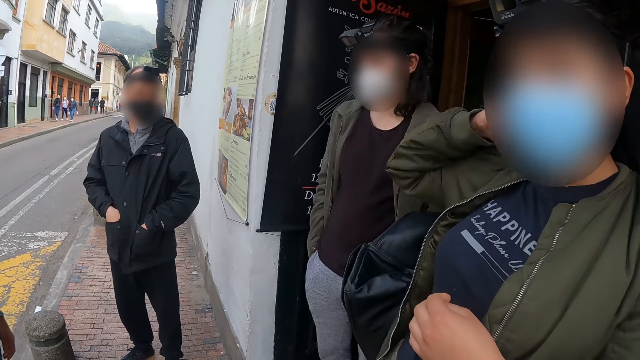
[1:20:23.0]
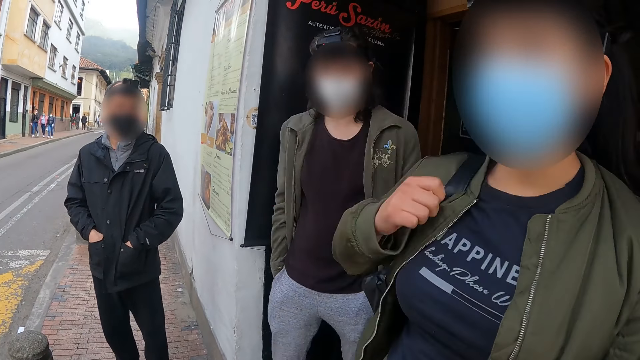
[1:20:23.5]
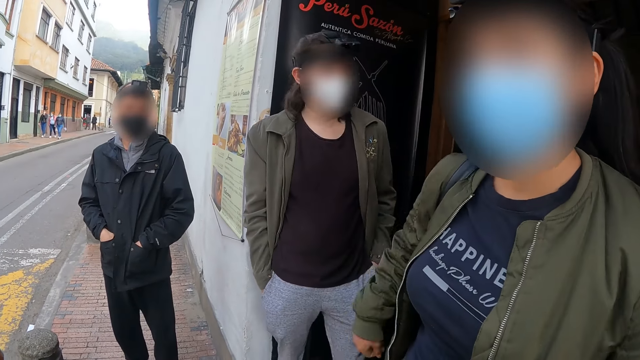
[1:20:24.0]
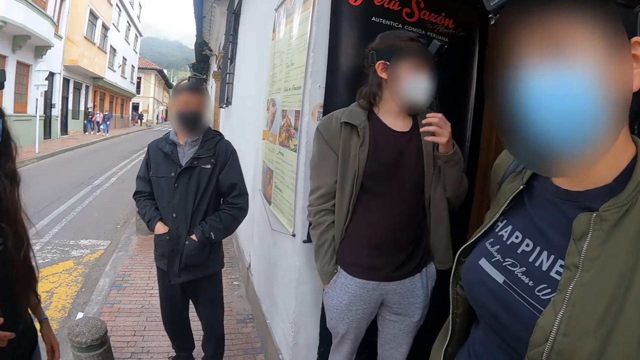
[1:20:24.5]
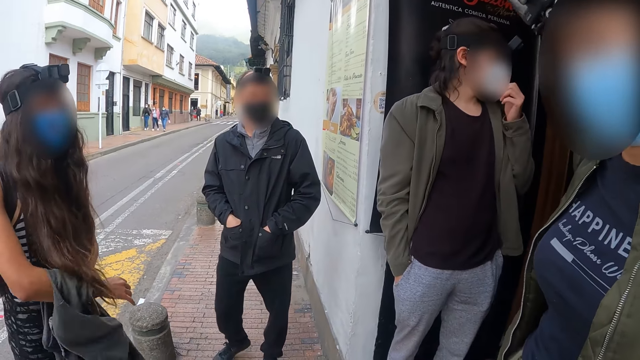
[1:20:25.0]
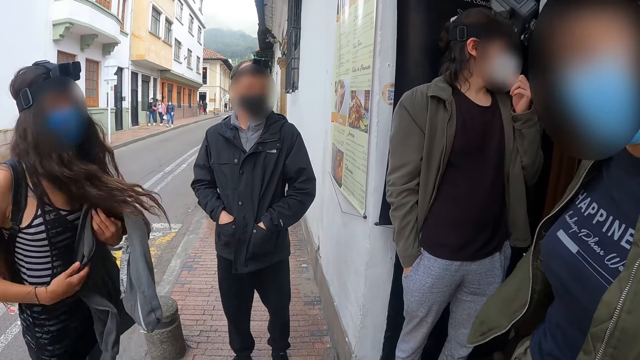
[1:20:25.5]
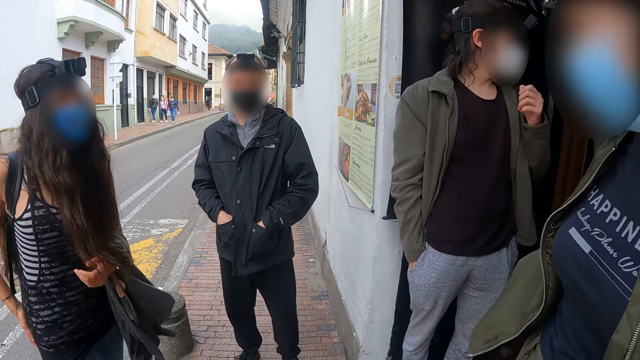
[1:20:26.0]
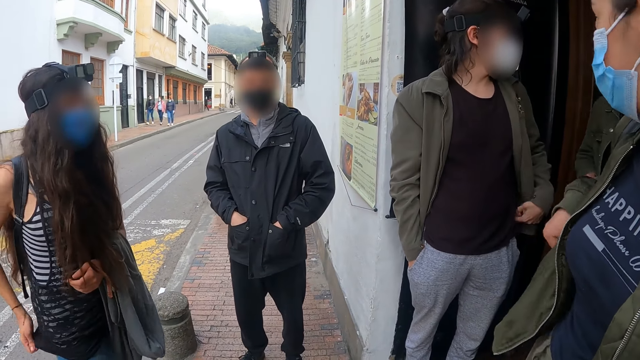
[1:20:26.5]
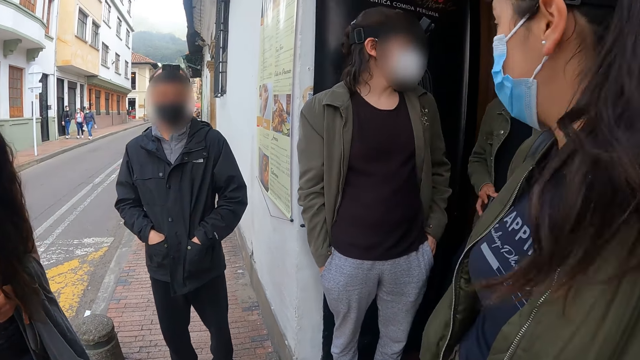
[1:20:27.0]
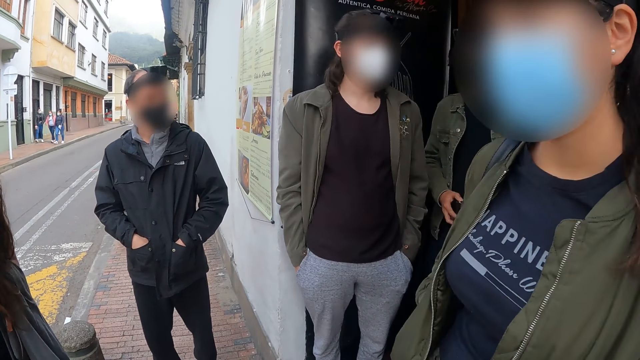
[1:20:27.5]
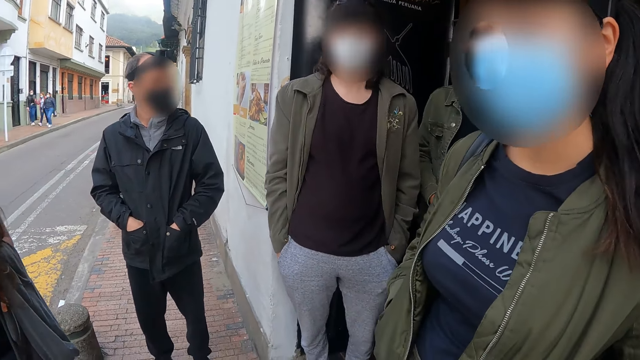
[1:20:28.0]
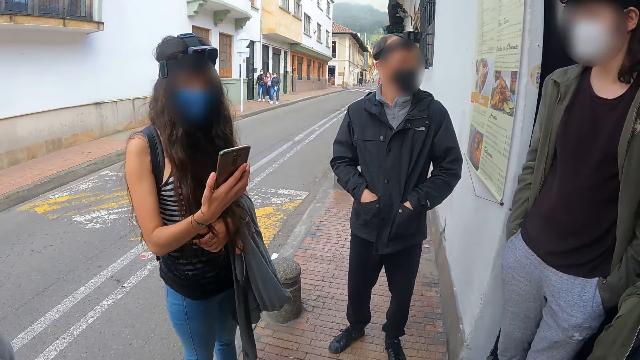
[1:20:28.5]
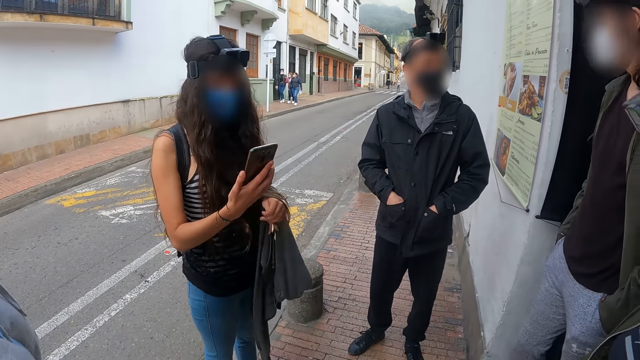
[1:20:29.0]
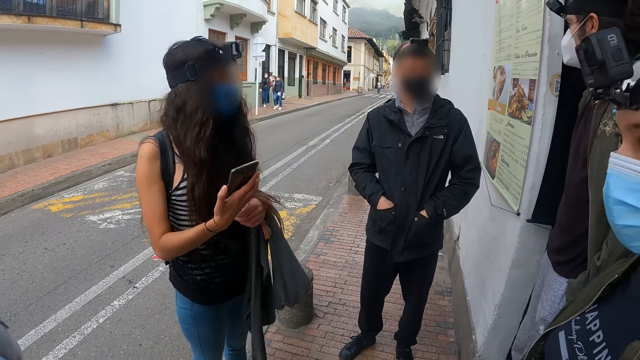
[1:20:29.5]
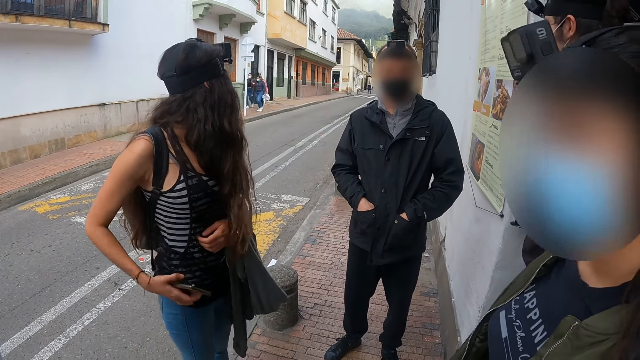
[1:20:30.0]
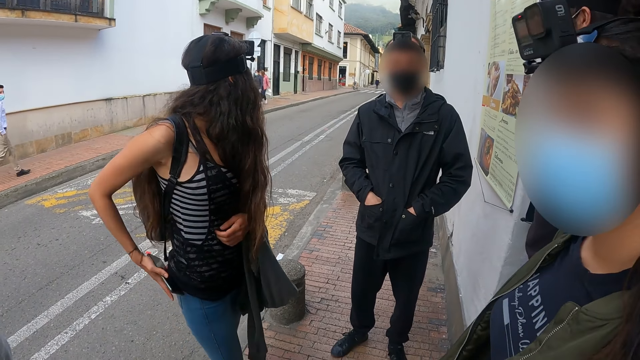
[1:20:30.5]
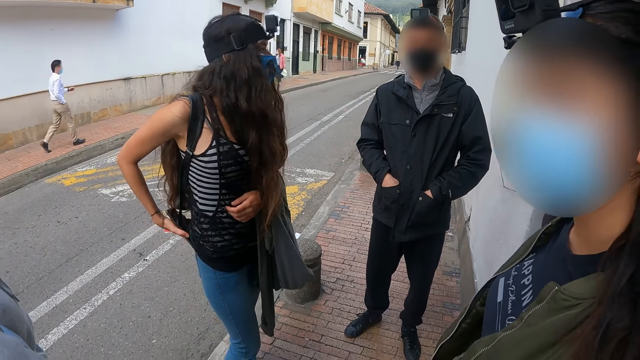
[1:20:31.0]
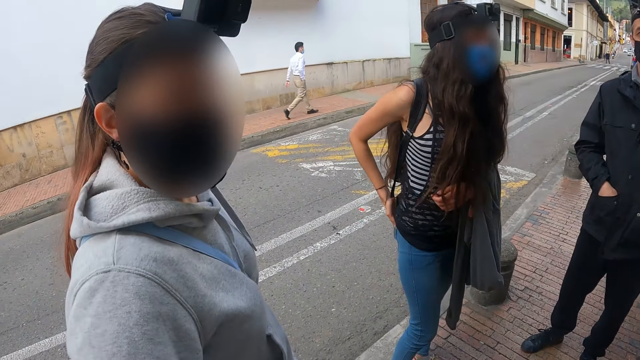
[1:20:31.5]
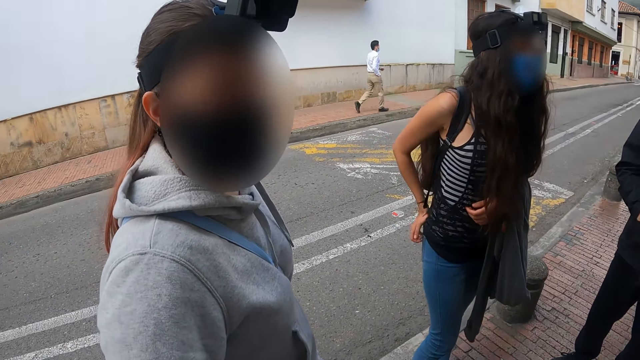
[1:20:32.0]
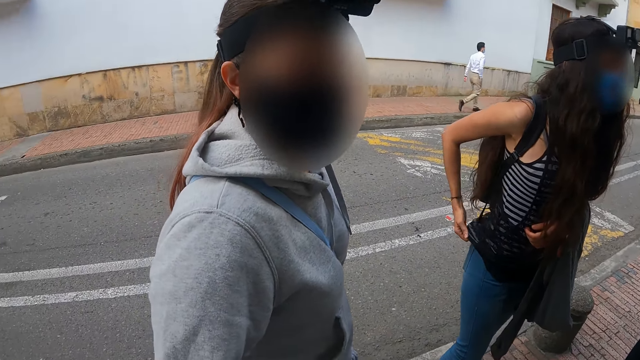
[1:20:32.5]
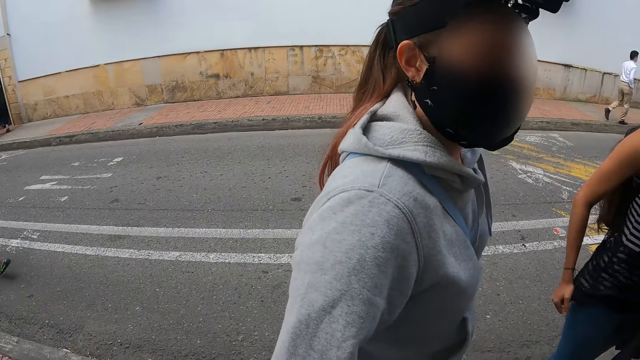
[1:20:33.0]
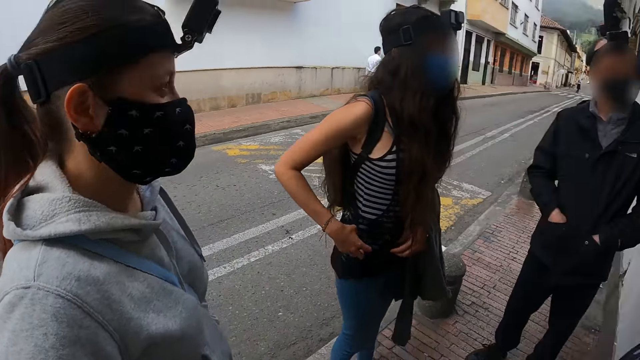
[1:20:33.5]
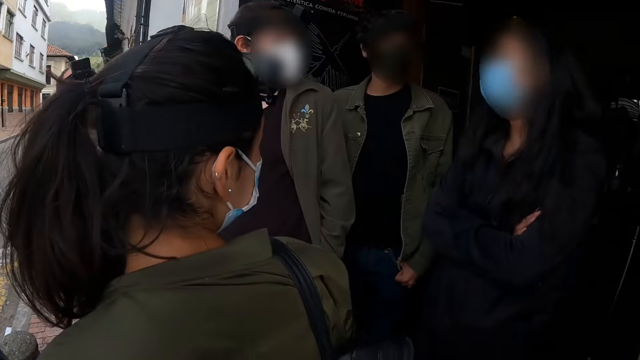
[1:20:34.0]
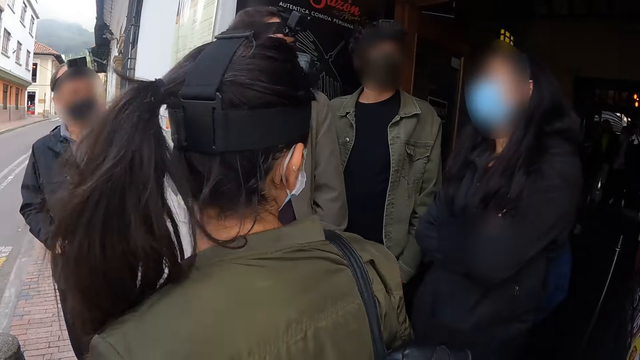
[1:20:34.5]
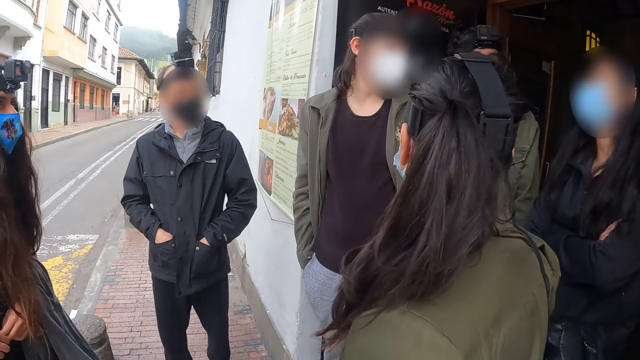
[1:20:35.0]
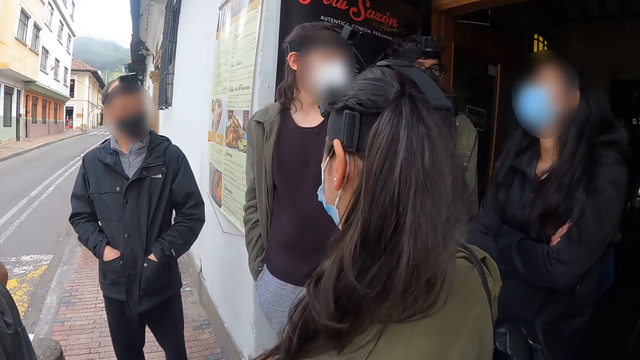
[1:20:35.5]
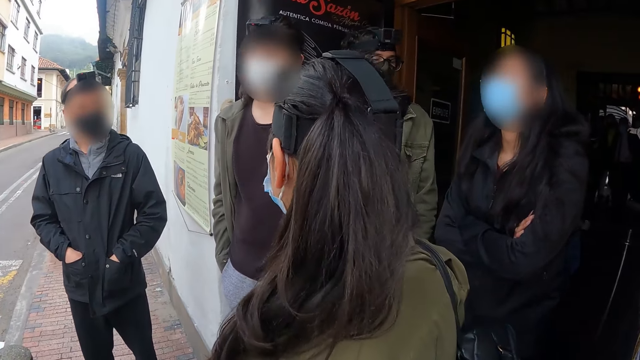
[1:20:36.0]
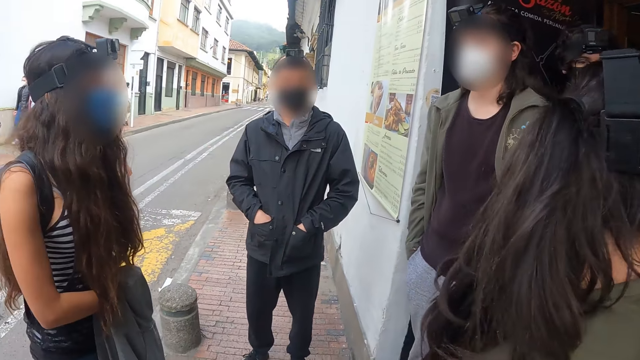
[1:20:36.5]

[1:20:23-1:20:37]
A woman puts a bag on her back. Another woman exchanges a jacket. The other woman pulls out a phone. The camera wearer looks at a third woman.

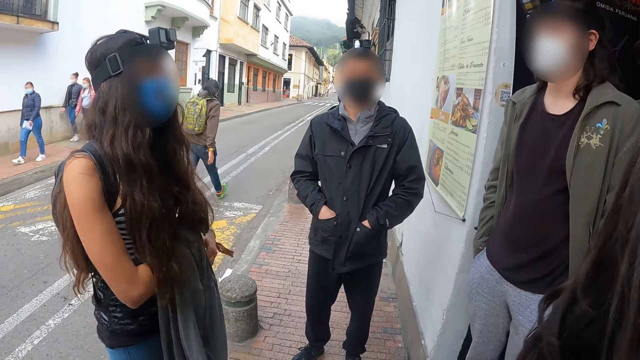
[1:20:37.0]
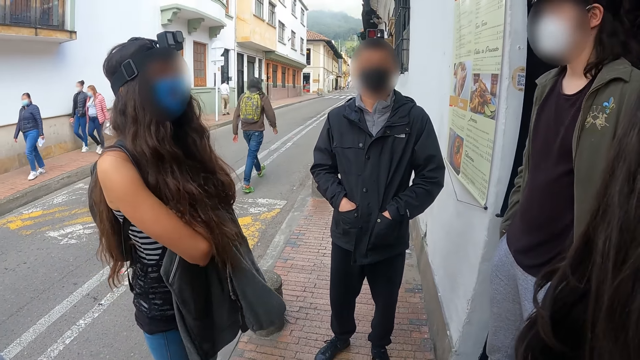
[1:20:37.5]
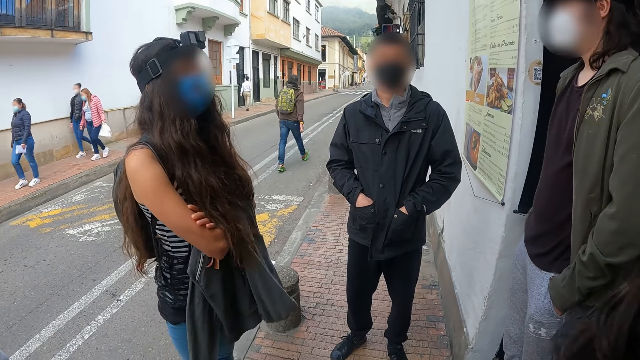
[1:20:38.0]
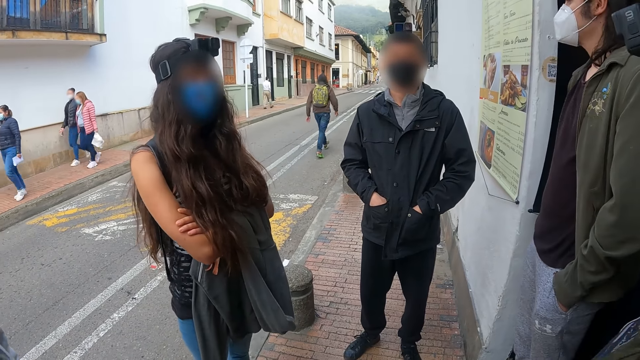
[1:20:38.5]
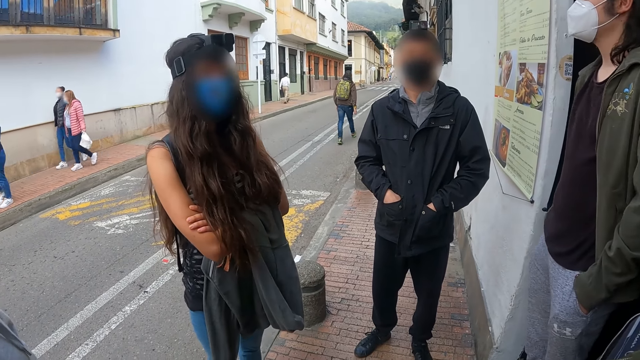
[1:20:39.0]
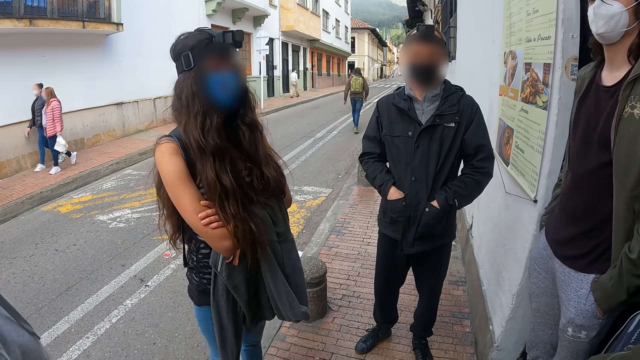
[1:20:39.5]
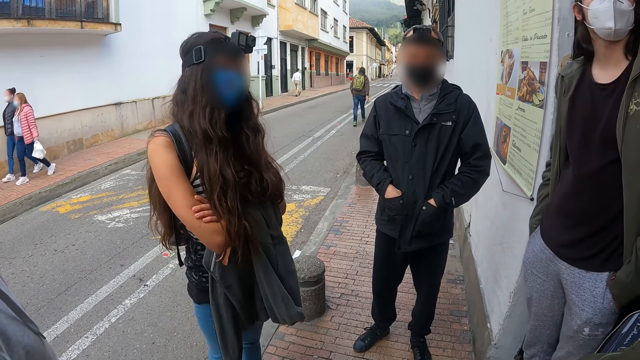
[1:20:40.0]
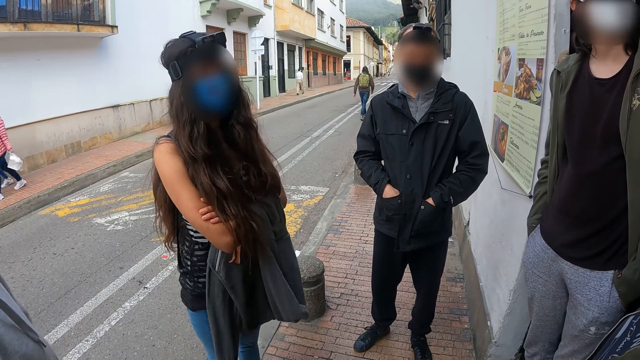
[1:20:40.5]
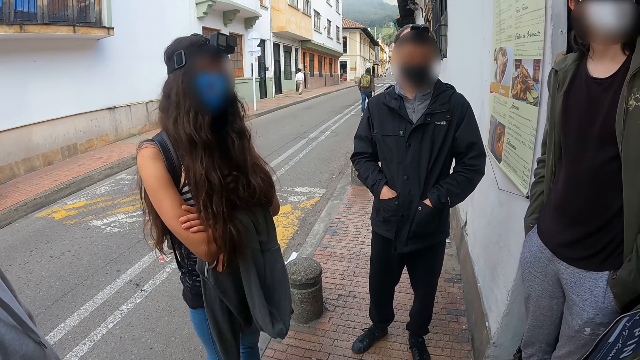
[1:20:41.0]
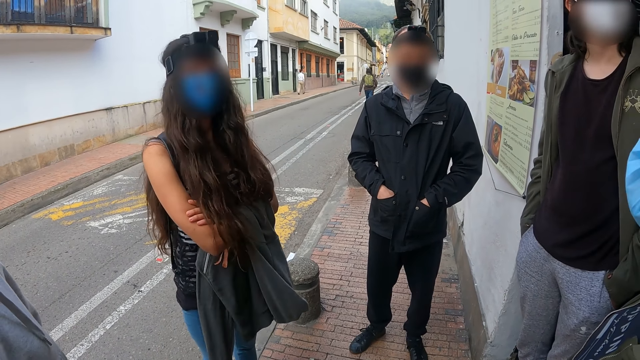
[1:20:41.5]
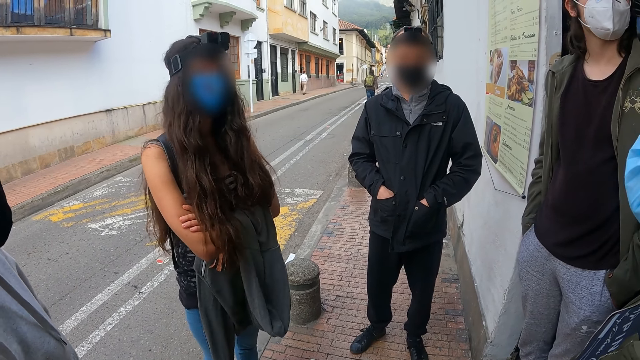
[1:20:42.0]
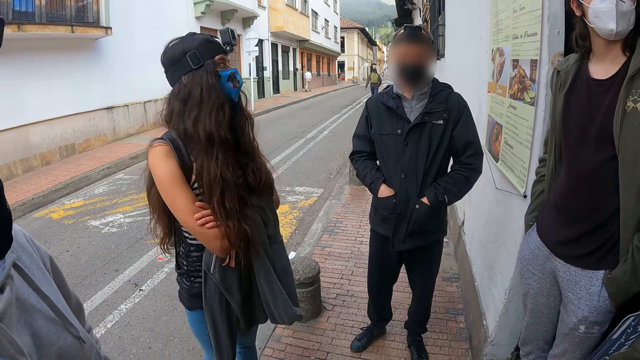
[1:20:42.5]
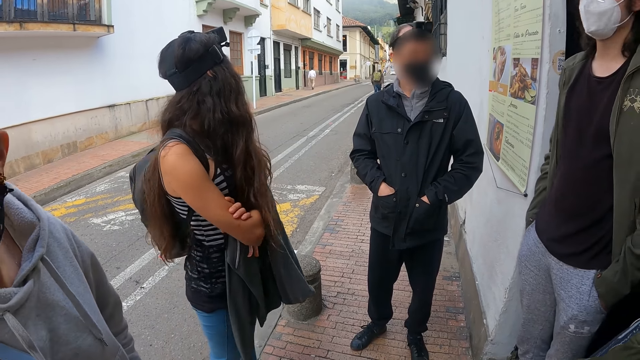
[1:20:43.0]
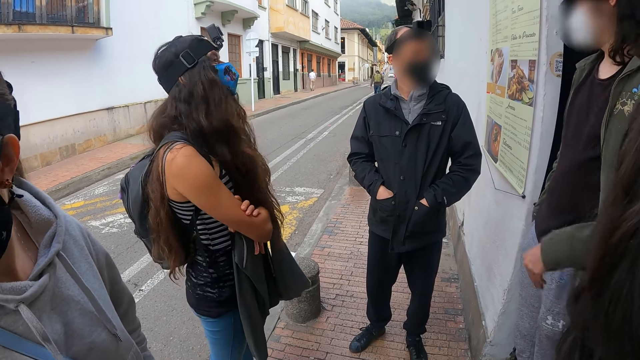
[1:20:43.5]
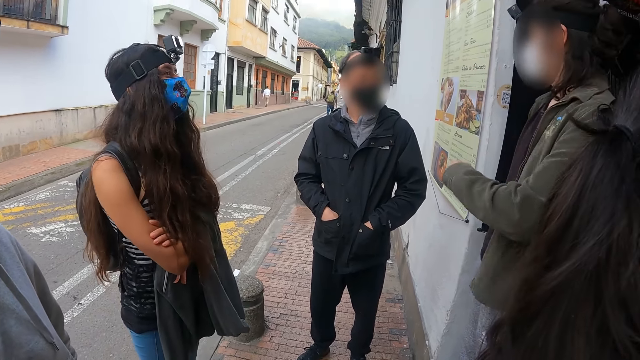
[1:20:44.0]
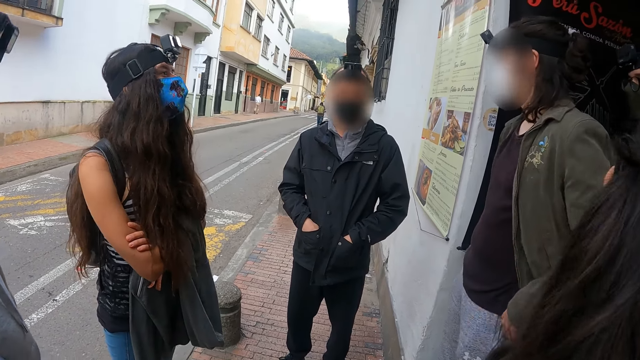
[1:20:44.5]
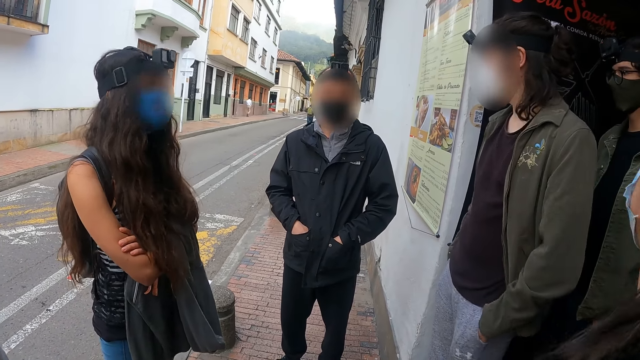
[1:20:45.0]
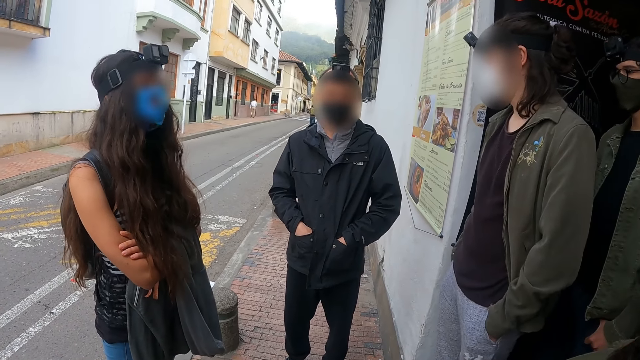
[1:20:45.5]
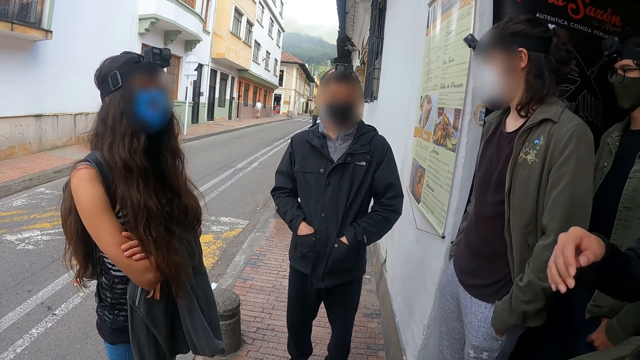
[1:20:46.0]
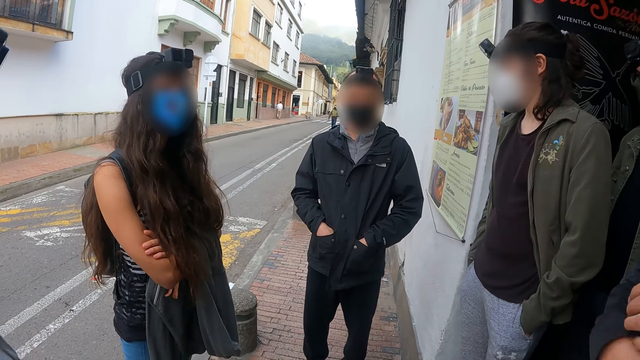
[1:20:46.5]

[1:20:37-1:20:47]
A woman moves her body. The camera wearer stands together with others. A man points.
